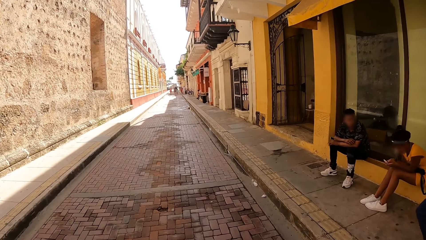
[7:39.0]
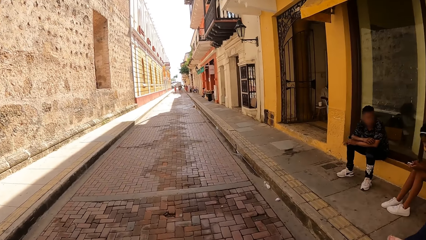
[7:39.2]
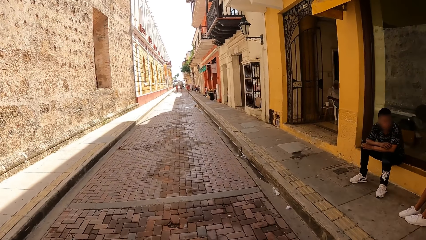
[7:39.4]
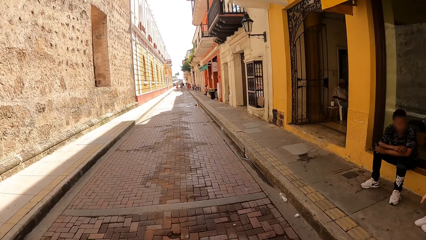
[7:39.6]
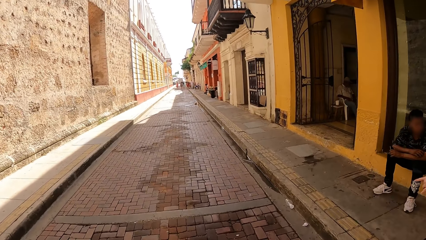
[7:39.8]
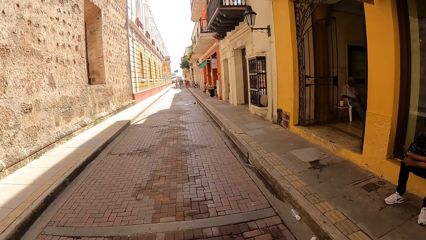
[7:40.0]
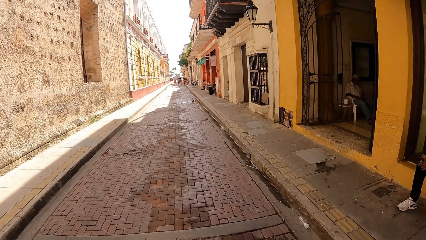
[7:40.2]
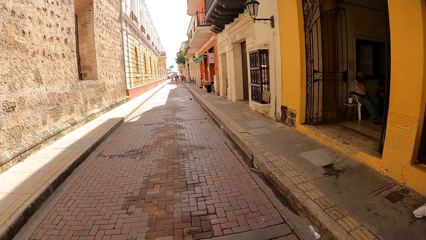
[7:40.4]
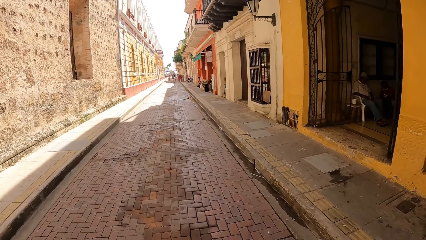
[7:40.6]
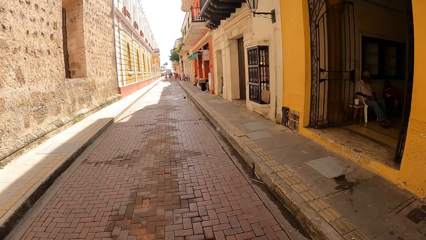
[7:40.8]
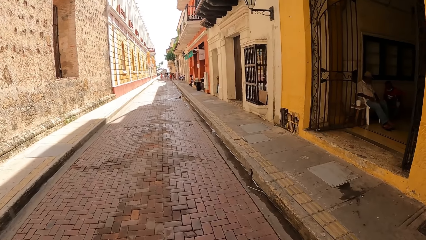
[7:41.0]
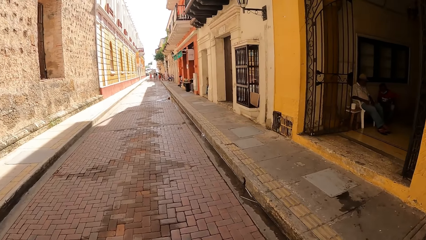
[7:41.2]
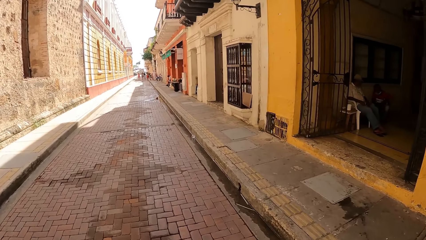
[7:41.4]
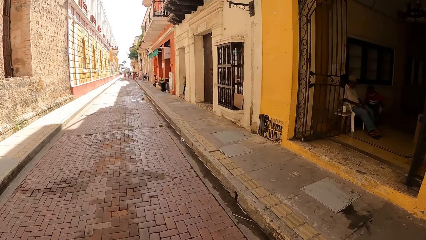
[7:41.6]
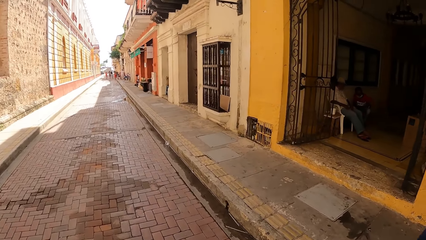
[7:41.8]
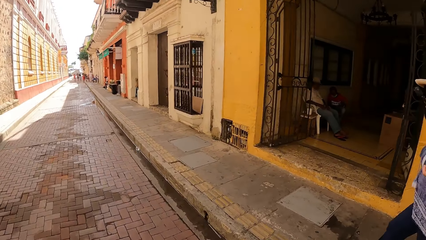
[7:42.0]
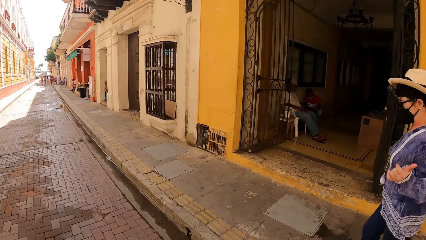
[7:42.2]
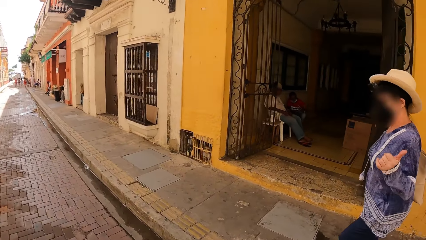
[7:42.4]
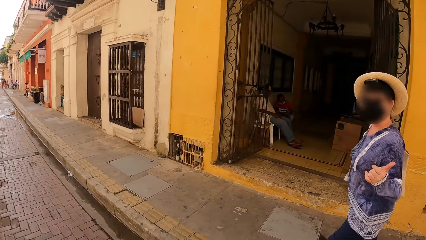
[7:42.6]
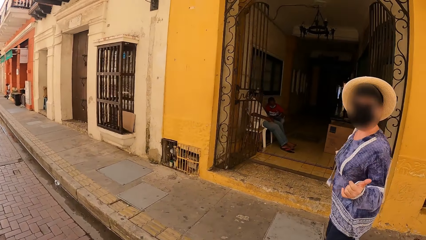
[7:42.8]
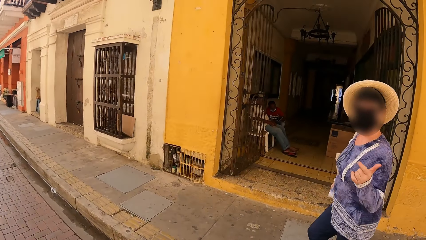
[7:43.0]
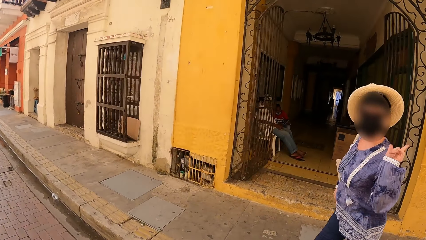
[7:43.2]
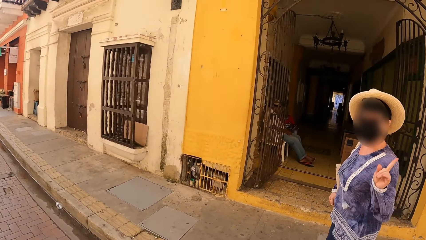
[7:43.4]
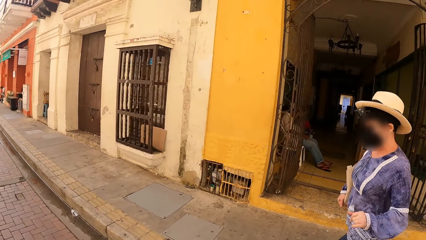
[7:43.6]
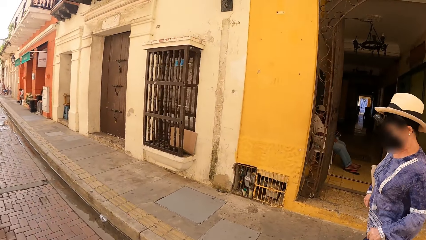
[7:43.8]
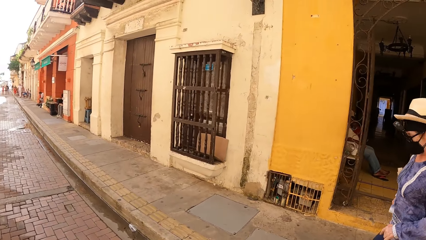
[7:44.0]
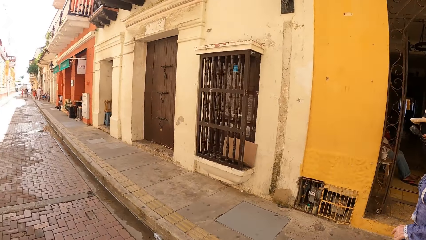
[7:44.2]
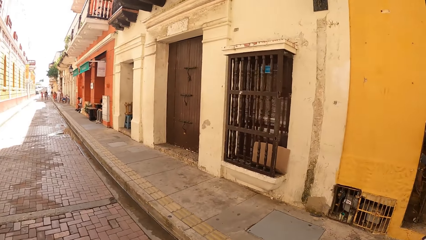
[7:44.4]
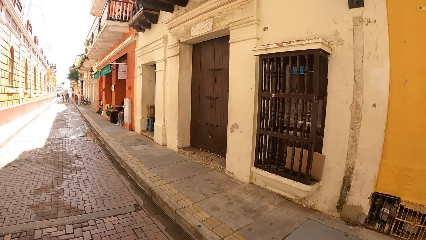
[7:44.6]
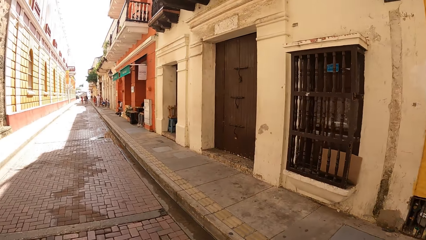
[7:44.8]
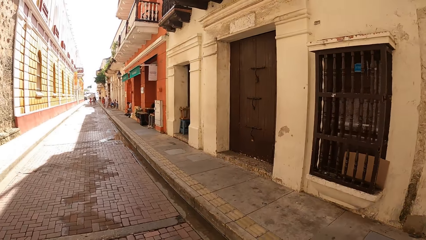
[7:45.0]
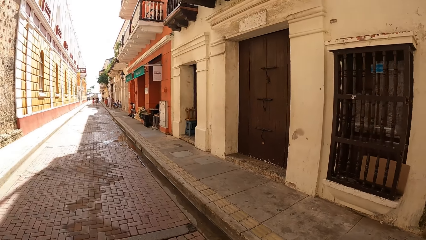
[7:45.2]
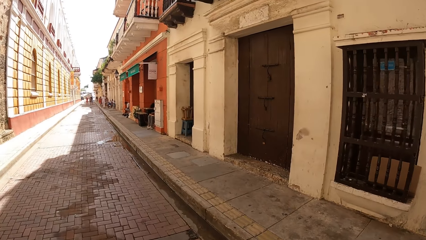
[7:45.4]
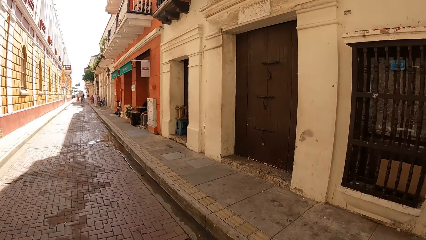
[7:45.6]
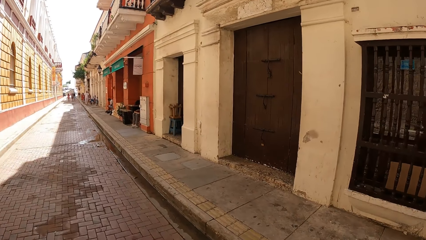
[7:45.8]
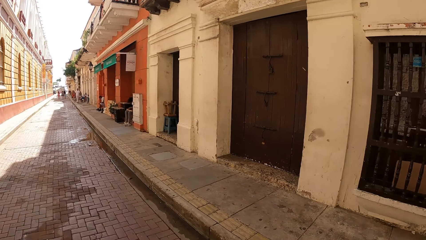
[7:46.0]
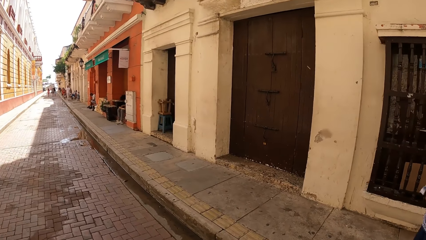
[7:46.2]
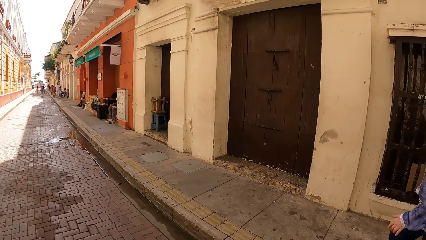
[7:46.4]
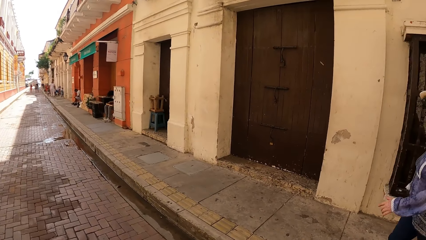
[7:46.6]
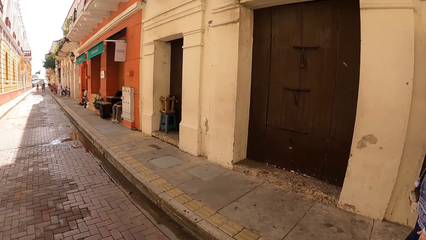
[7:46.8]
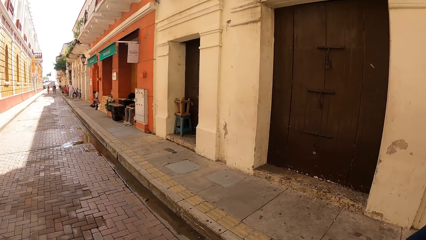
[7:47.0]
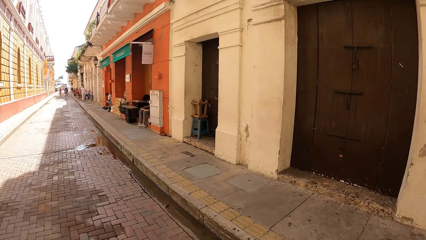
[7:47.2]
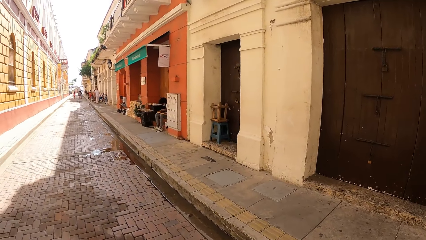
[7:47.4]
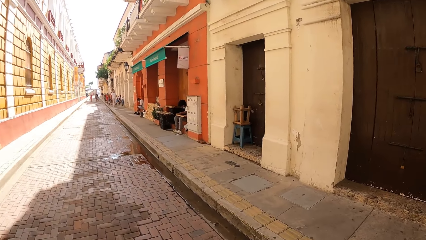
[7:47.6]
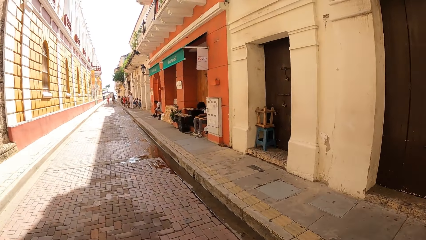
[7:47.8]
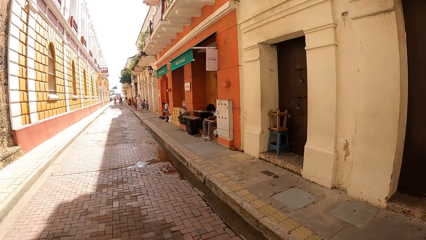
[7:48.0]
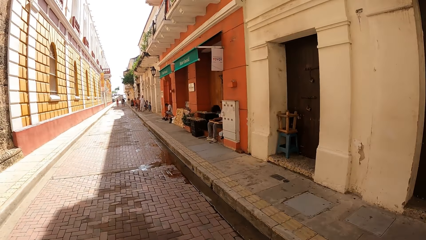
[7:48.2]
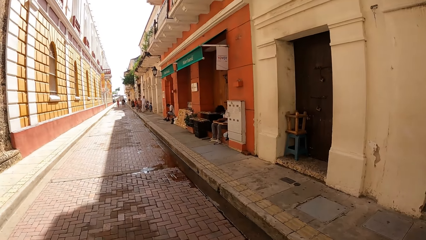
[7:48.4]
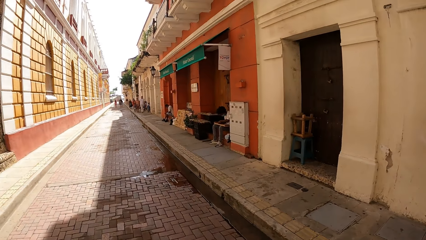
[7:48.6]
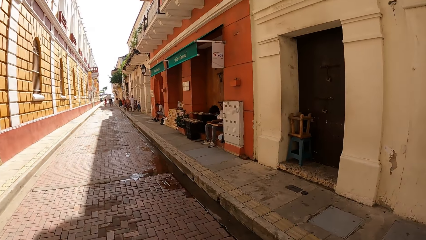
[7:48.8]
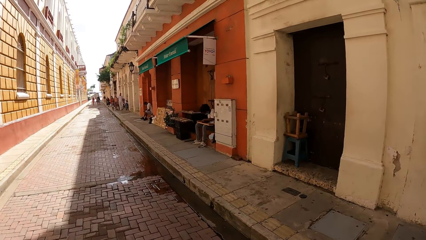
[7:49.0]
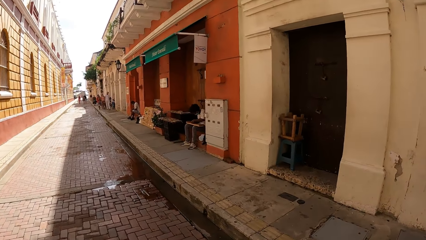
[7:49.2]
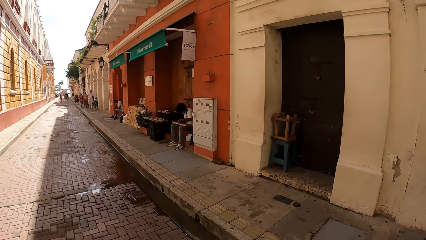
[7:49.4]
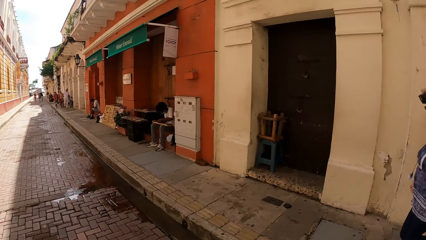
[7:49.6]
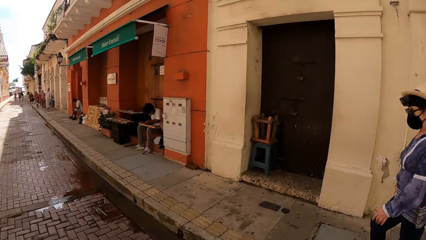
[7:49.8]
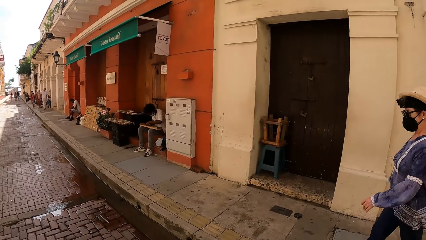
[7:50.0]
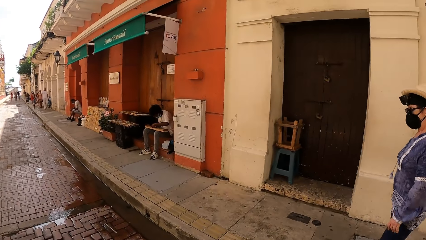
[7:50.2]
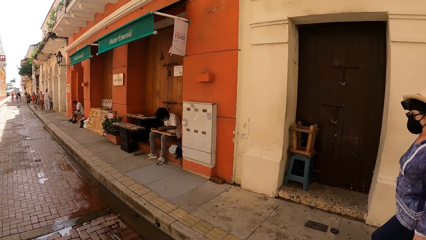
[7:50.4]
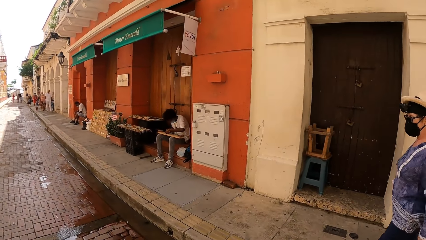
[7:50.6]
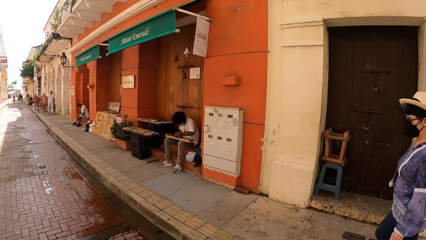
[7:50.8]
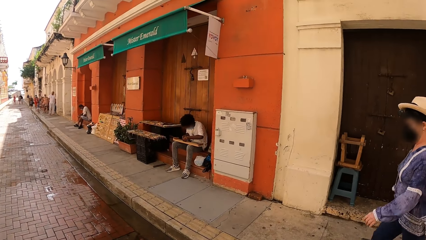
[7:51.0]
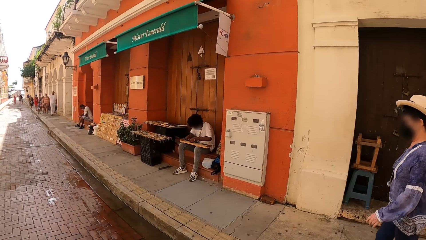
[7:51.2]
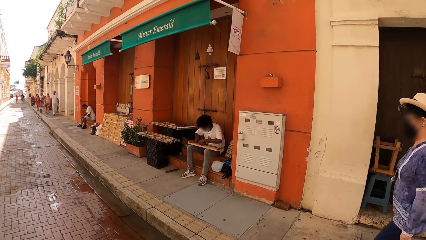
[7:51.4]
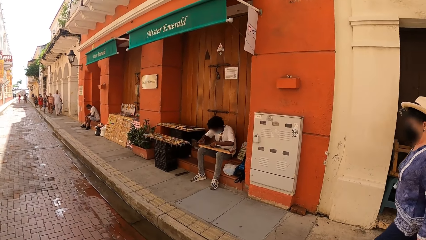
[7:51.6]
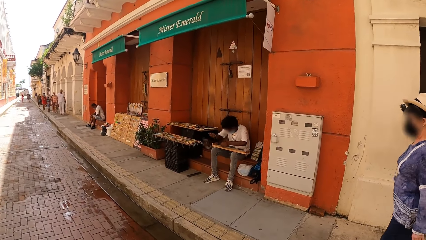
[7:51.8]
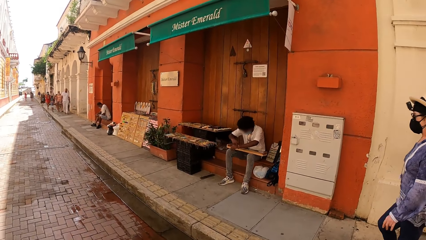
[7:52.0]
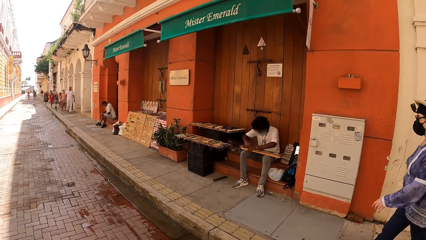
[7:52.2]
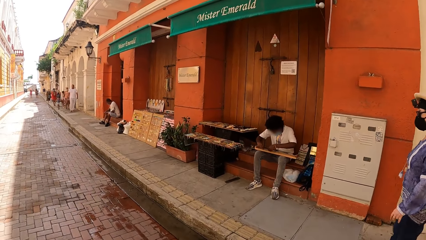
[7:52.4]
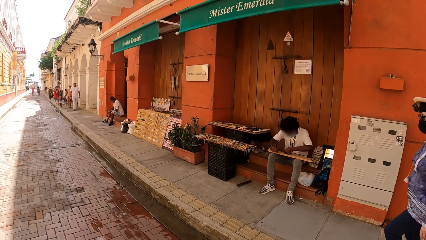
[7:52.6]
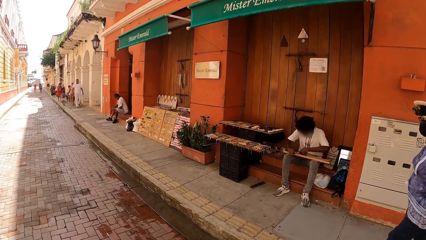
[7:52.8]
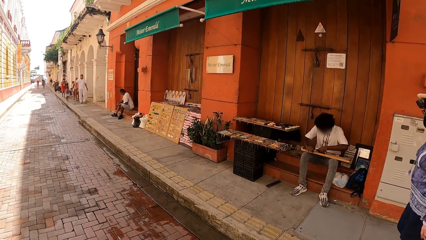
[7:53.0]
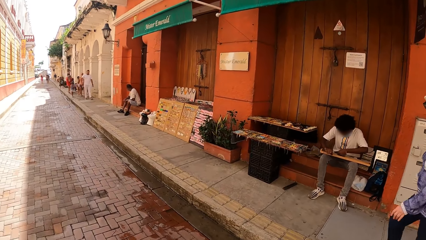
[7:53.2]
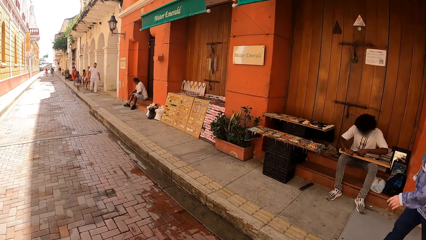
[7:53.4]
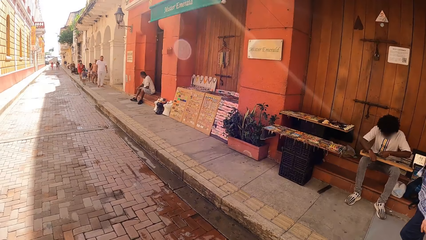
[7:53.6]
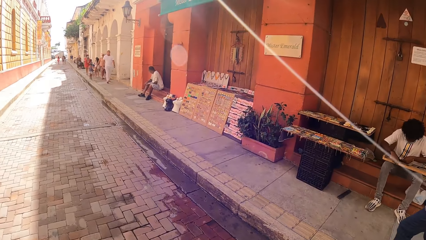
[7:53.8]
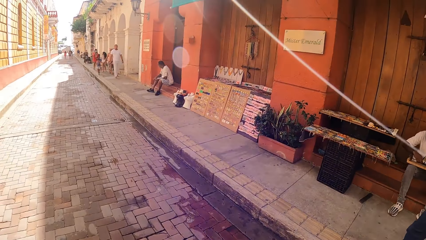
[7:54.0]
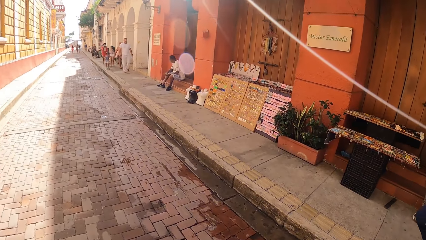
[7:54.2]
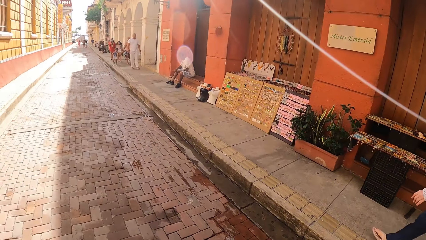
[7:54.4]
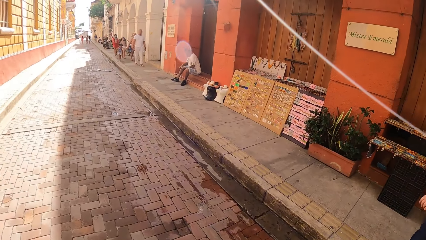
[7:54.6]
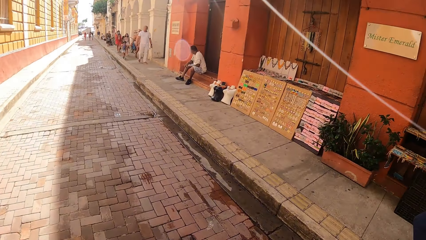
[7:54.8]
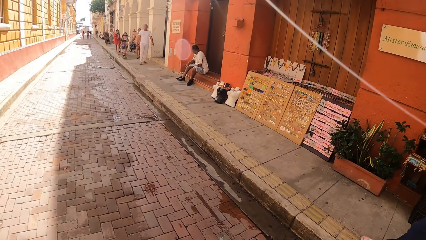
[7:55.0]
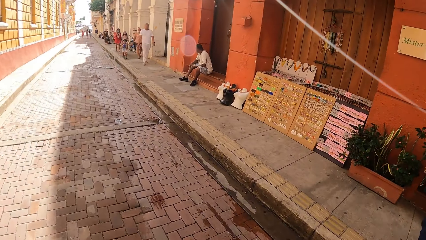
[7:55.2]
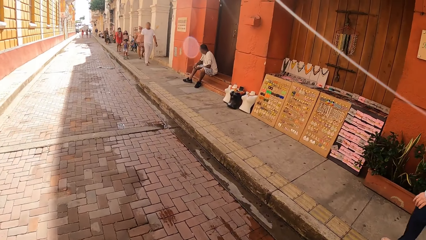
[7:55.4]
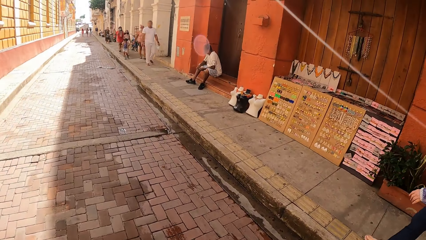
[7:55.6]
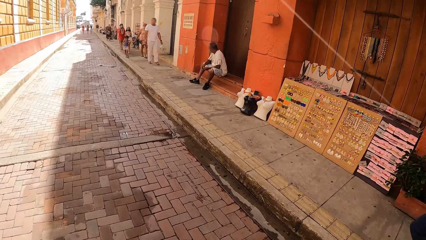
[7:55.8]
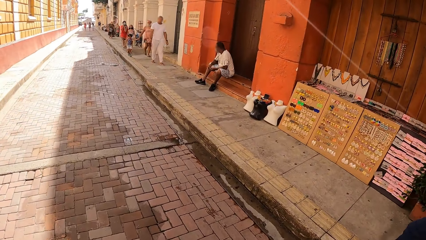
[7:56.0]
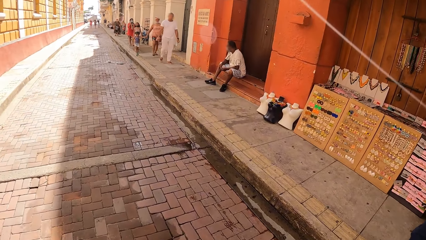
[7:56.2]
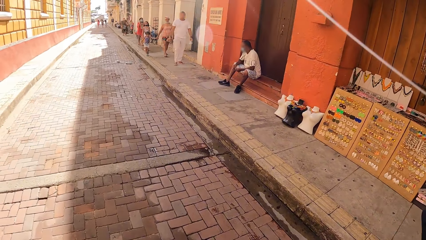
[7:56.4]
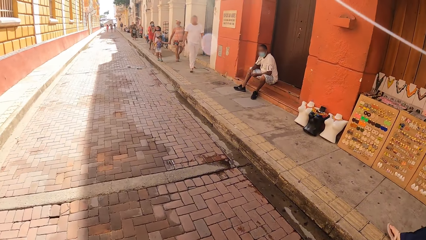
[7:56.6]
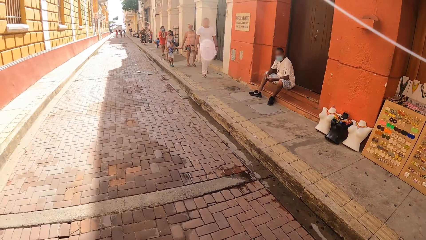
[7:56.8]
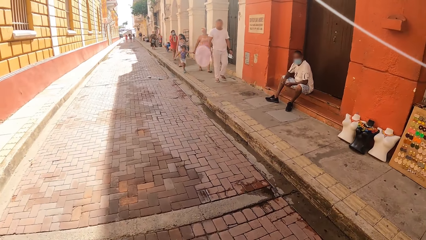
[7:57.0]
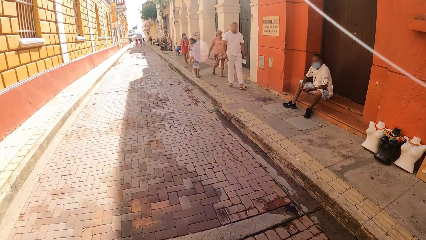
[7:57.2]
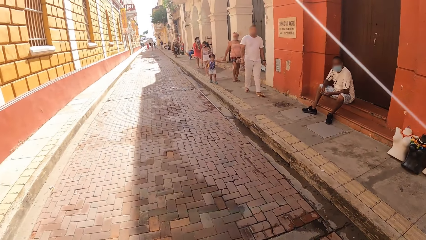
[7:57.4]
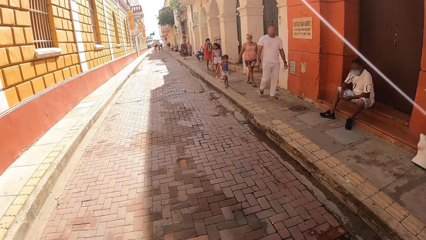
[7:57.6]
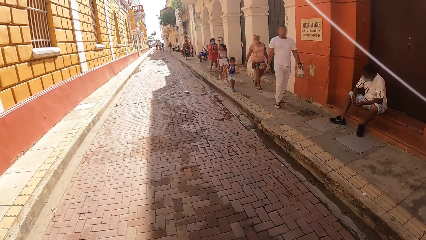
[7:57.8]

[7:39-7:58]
A woman walks on the pavement in the walkway. The woman interacts with the camera wearer. The woman walks on the pavement in the walkway. The camera wearer walks on the road. The woman walks on the pavement in the walkway again.
